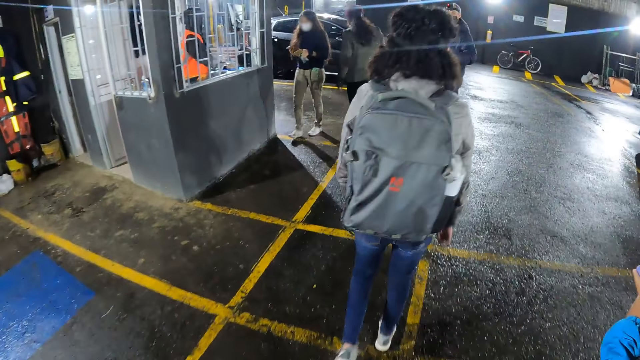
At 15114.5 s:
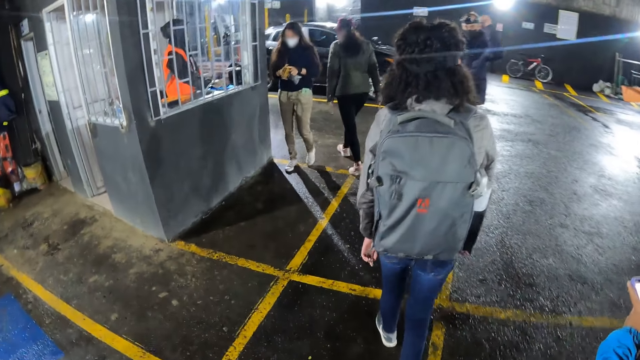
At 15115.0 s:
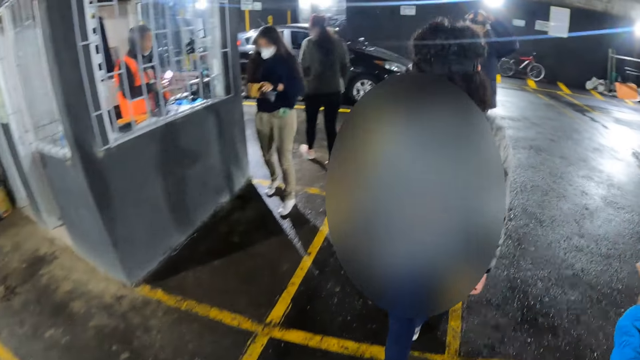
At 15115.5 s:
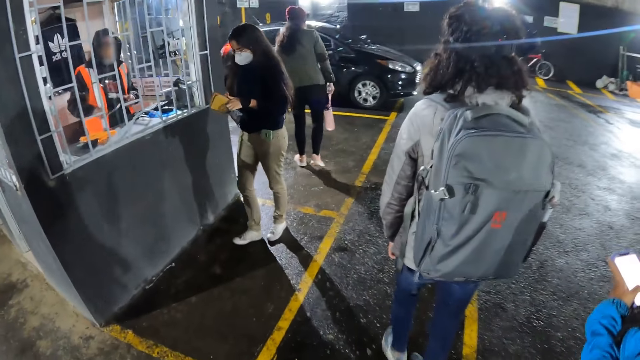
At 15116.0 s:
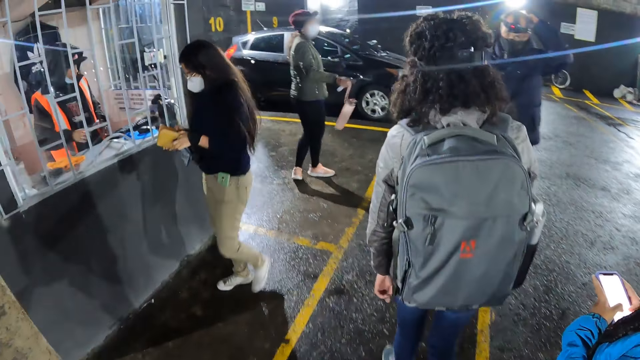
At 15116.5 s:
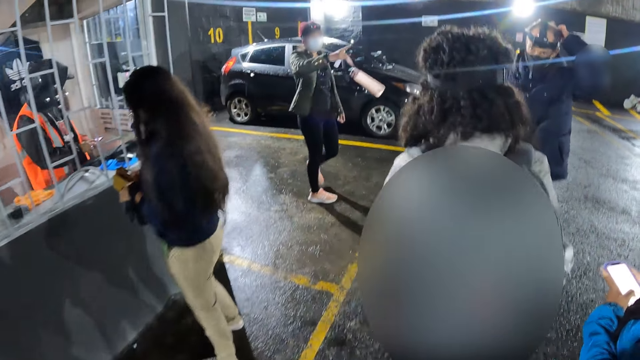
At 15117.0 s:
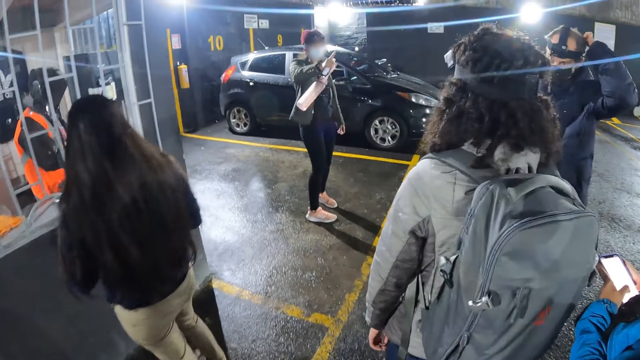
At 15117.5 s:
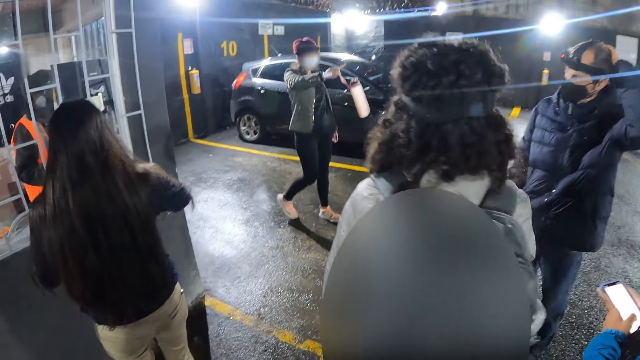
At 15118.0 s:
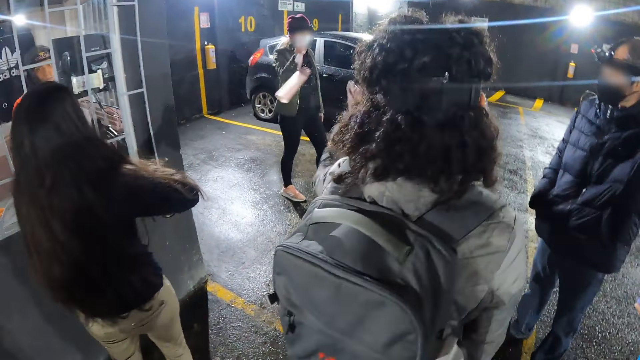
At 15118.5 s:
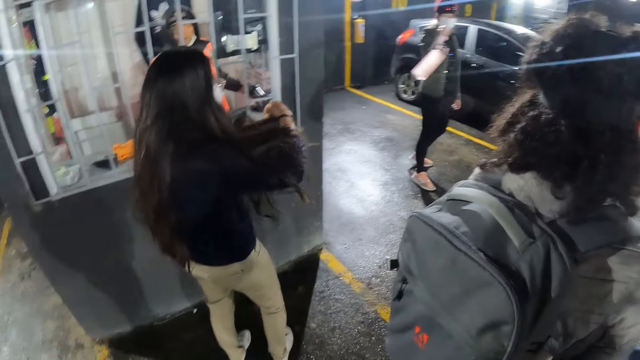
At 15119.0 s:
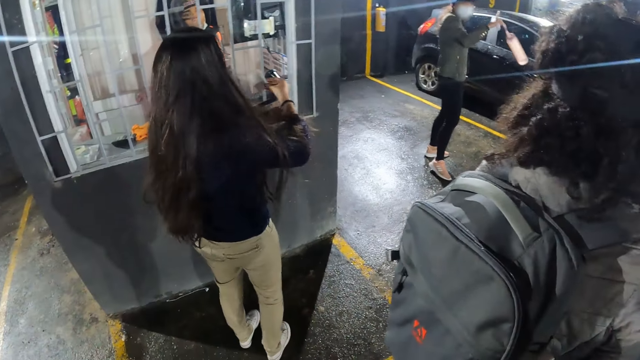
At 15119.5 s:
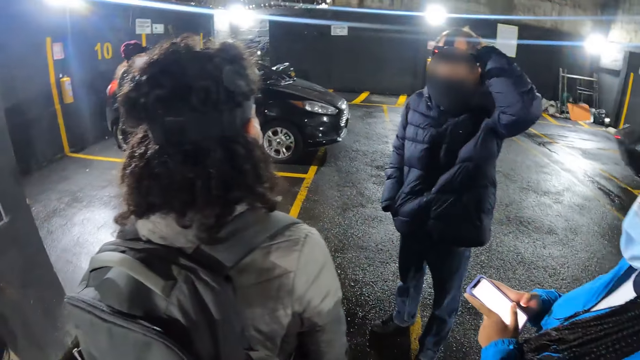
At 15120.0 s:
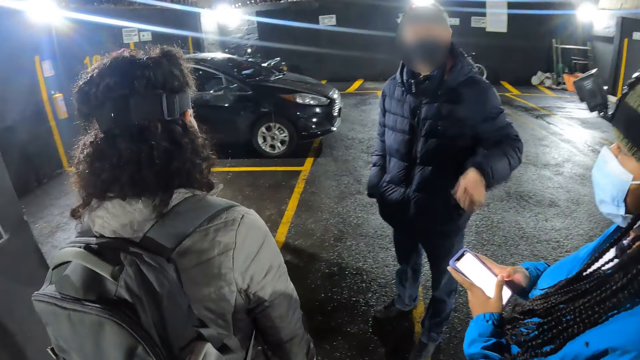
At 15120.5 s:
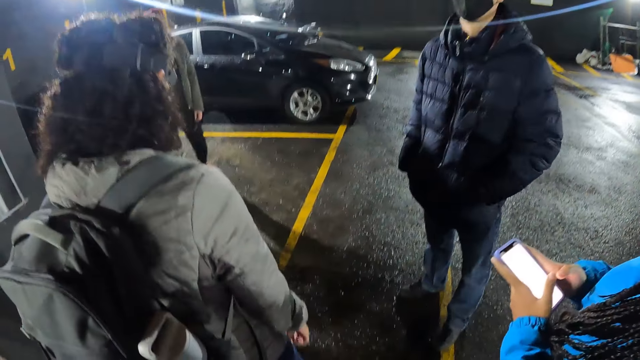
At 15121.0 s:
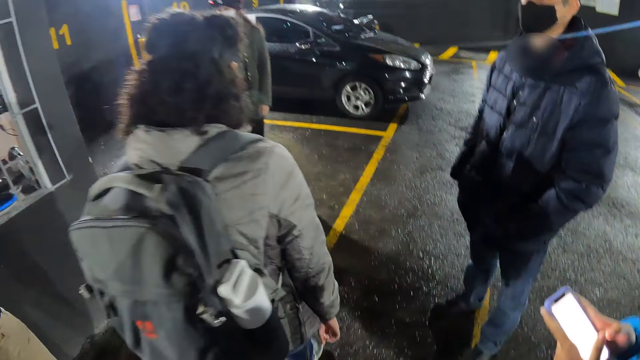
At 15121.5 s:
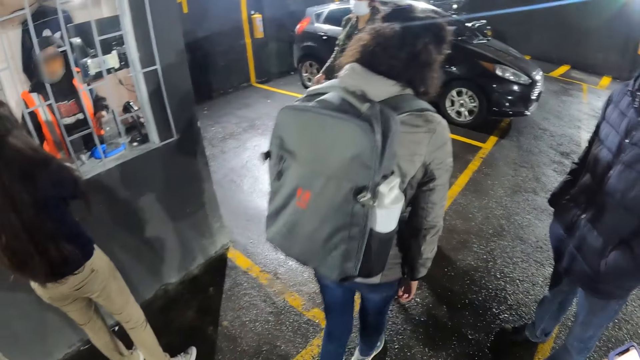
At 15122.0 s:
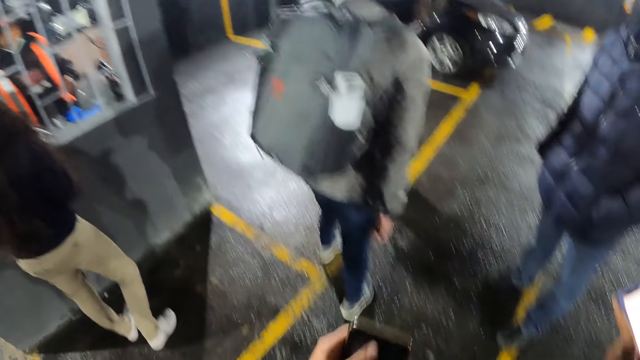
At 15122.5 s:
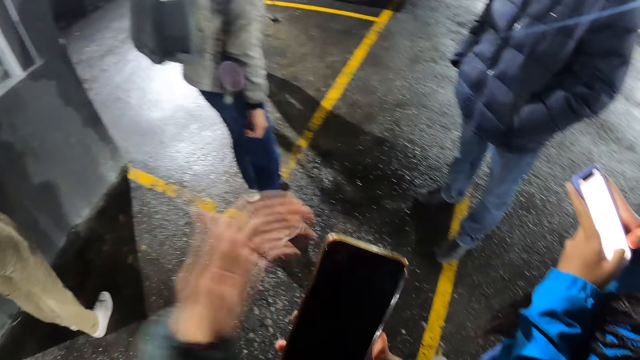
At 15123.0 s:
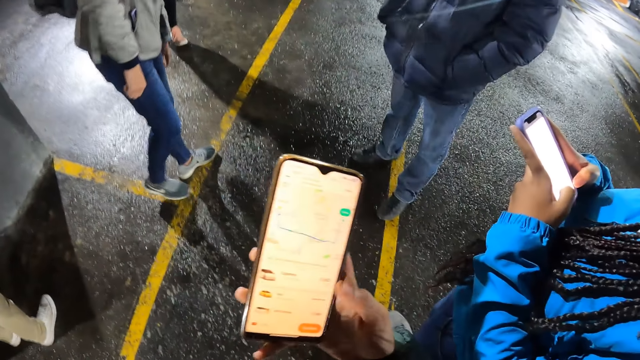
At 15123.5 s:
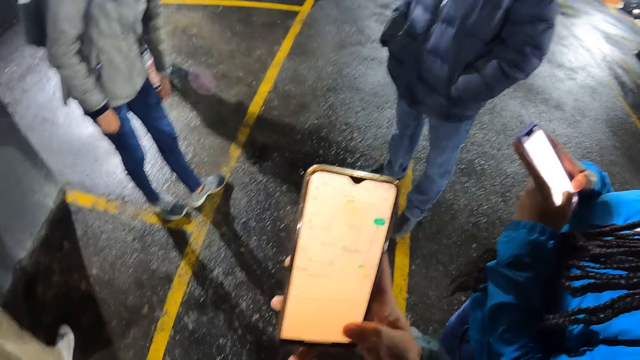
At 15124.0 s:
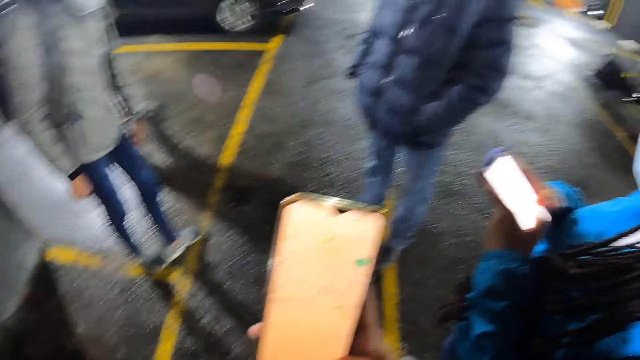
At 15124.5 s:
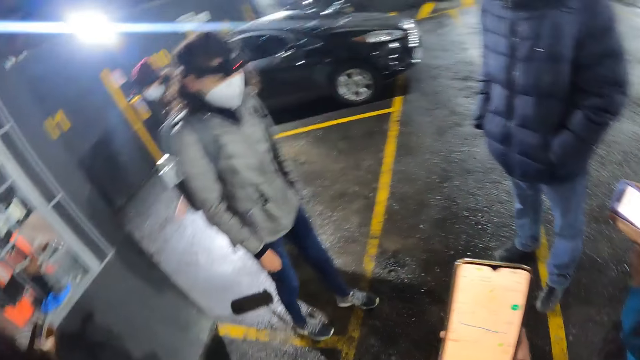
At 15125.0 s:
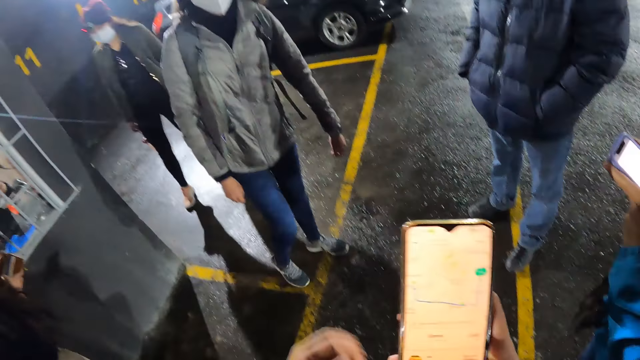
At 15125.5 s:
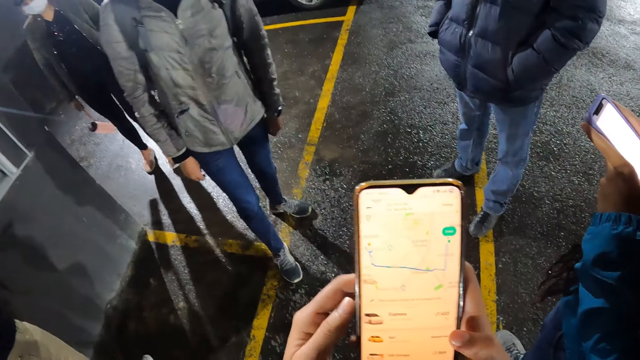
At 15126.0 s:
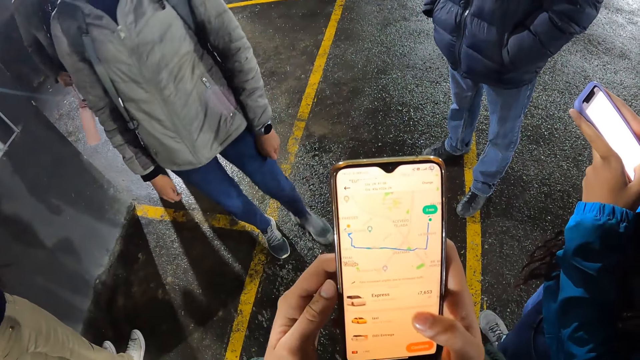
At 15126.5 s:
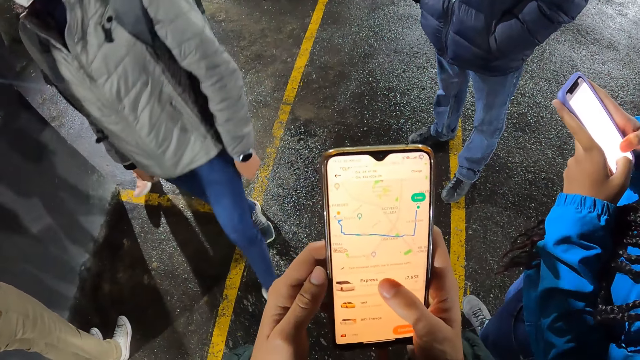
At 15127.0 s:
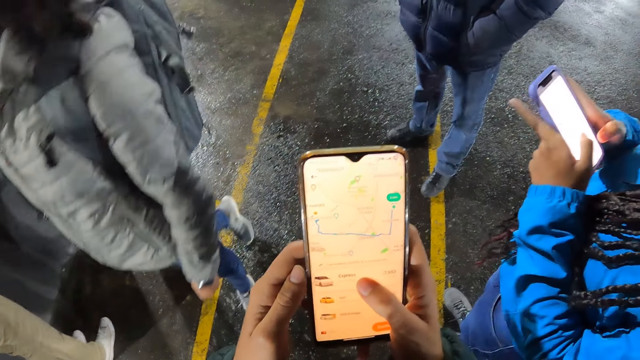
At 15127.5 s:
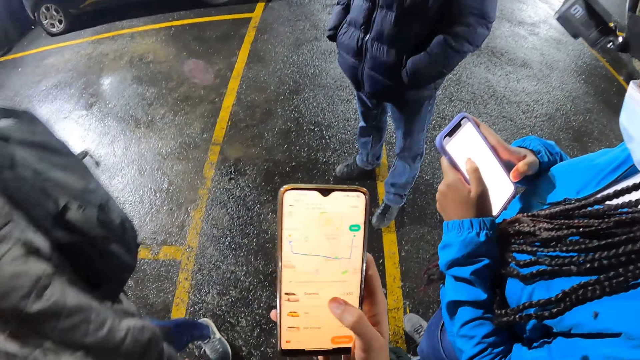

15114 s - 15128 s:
A woman opens a purse with both hands. The camera wearer looks around. The woman gives another woman a card with her right hand. A person operates the phone in her hands. The camera wearer operates the phone with her right hand.

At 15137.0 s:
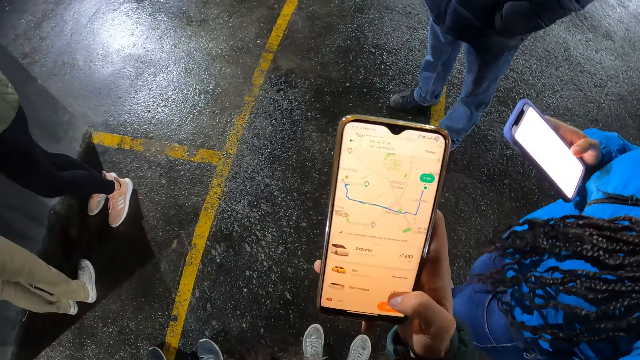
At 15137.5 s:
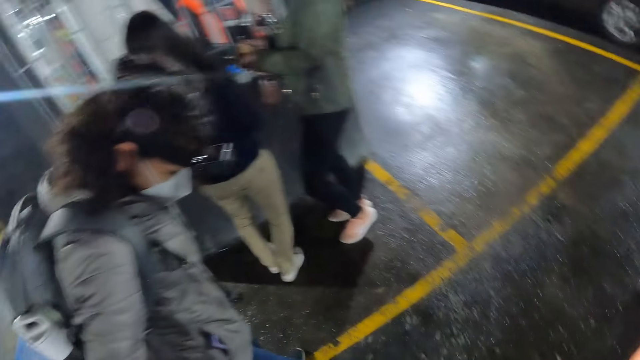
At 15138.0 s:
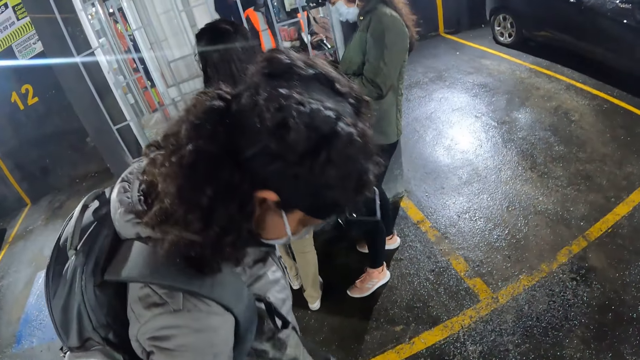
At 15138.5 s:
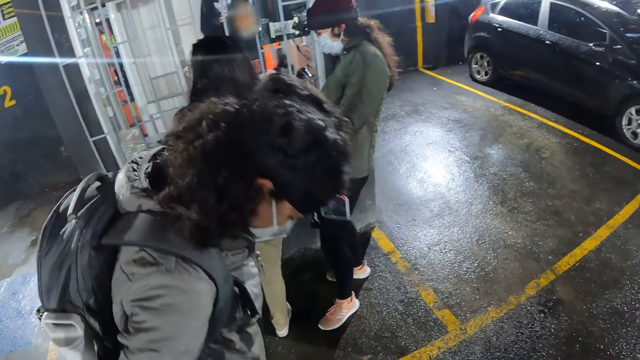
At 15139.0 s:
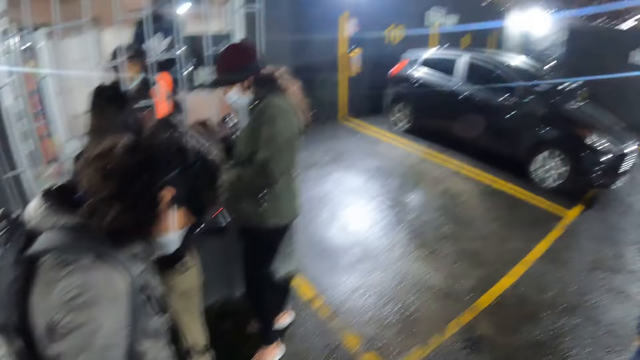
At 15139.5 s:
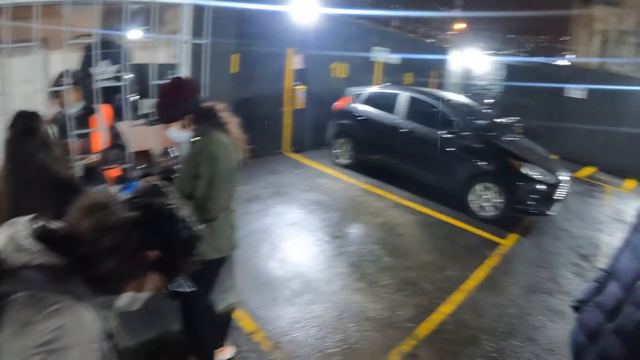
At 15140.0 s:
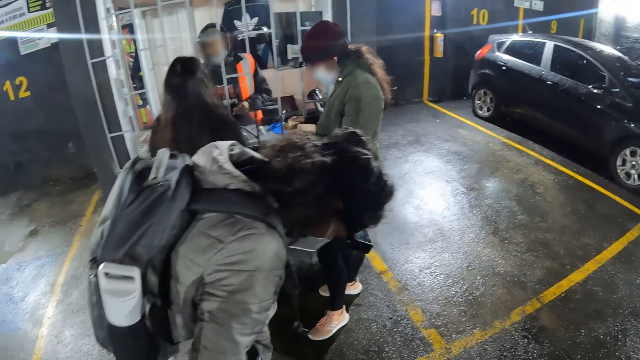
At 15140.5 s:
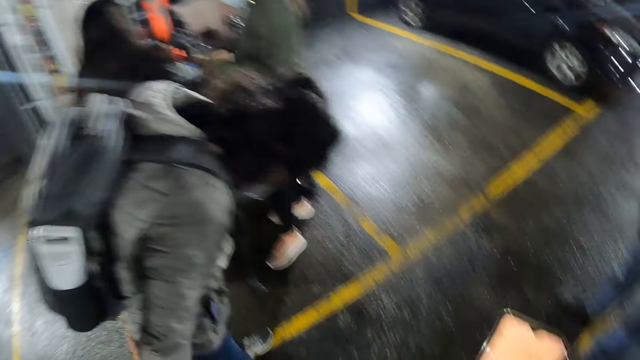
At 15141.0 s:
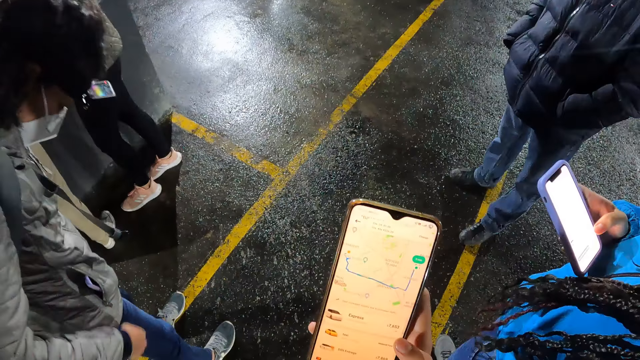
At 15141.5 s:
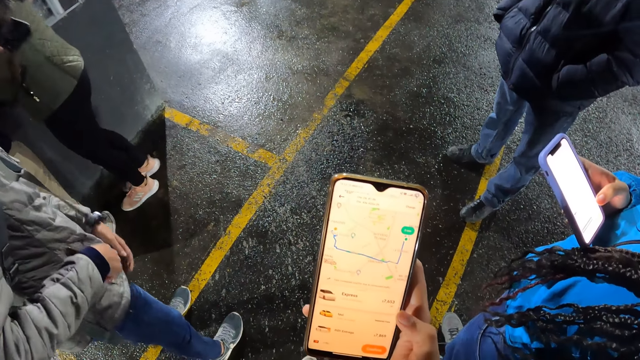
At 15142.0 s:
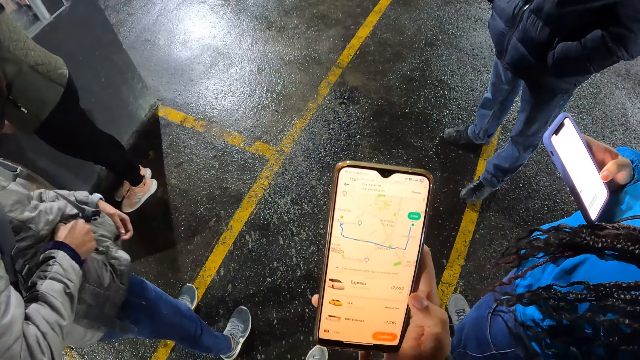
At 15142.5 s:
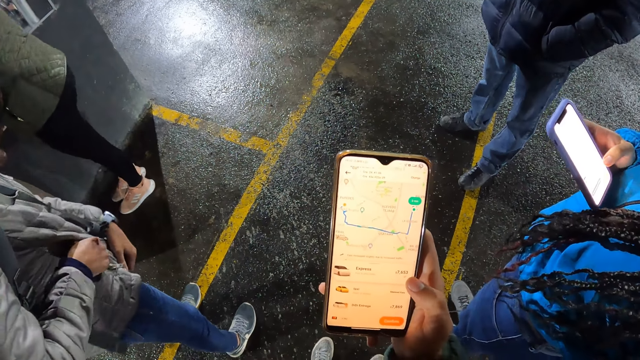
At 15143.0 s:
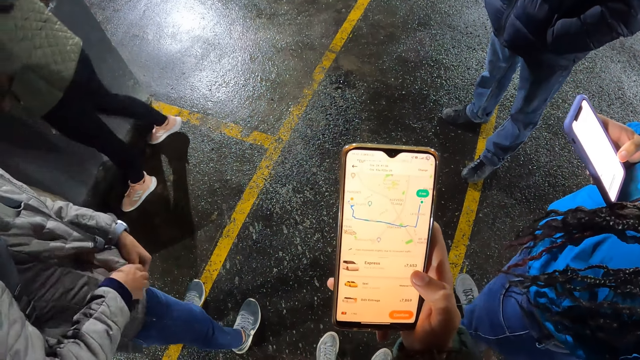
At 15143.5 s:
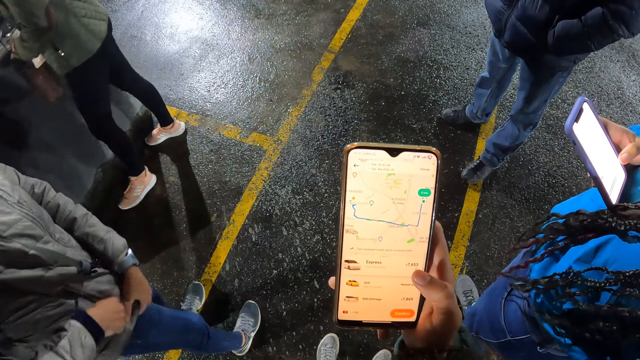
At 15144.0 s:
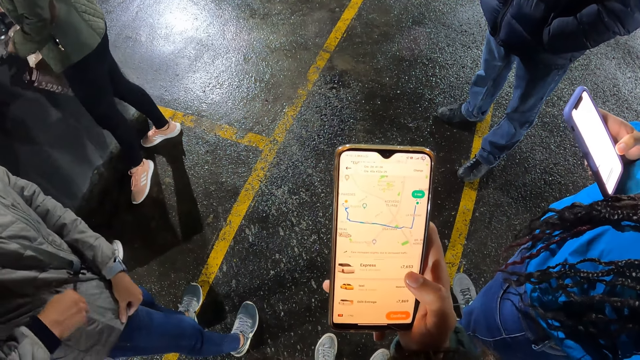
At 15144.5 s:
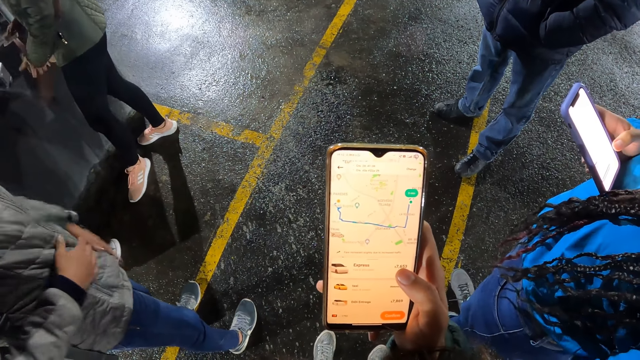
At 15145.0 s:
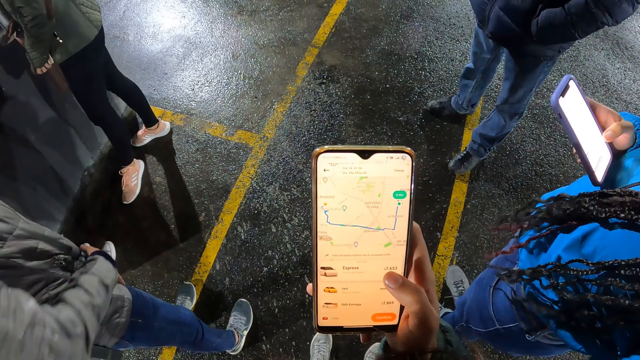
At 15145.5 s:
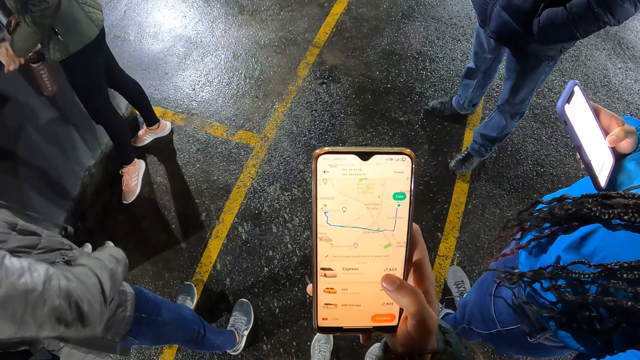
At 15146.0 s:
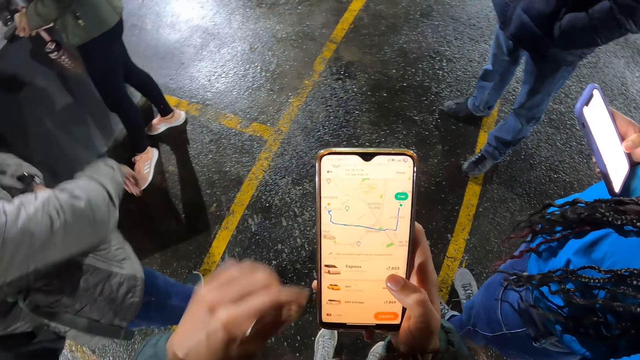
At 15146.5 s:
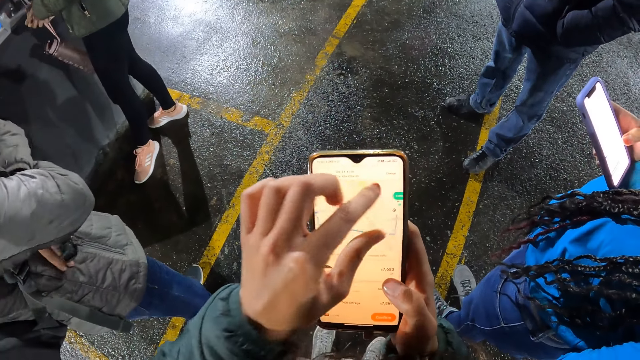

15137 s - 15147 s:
The camera wearer looks around in the parking lot. She operates a phone. A woman puts her right hand into a pocket of a winter jacket. The woman tugs at the winter jacket with her left hand. The woman zips the pocket of the winter jacket with her right hand. The camera wearer operates the phone with her left hand.
